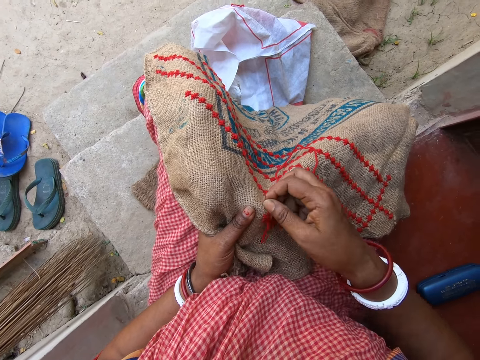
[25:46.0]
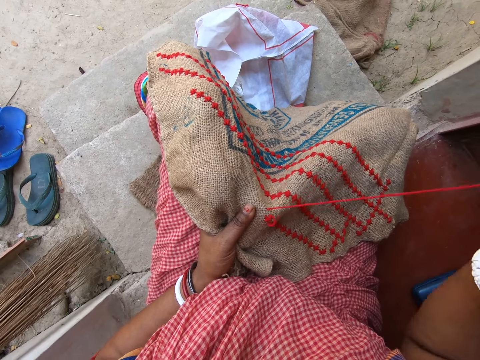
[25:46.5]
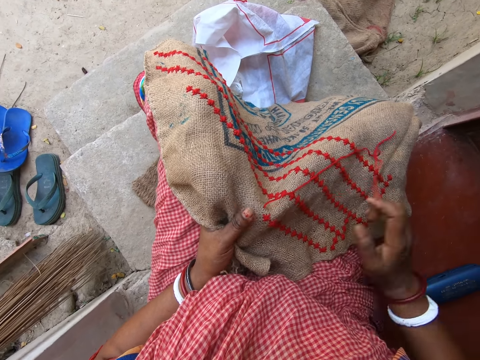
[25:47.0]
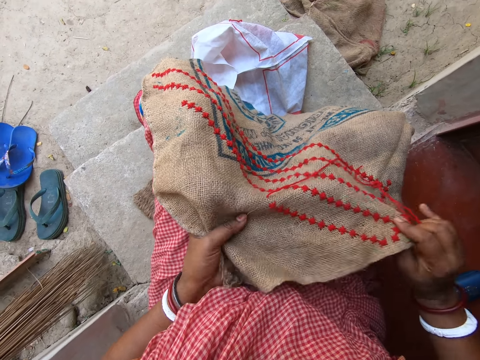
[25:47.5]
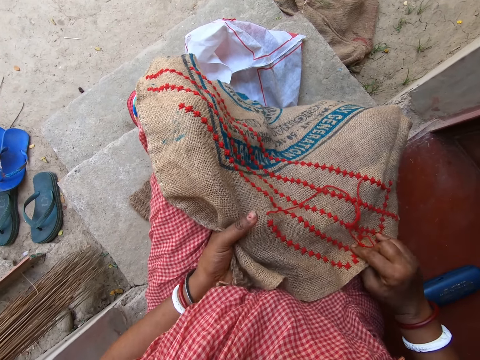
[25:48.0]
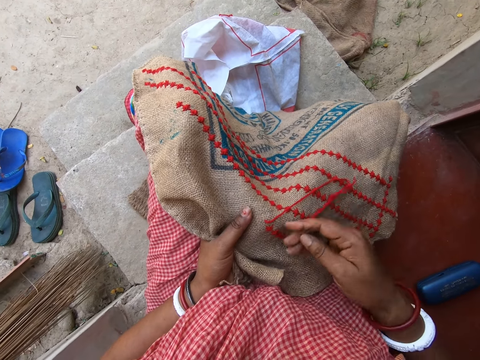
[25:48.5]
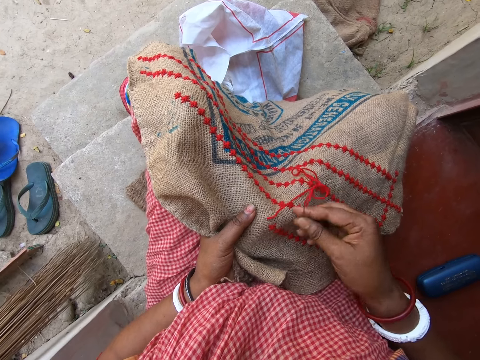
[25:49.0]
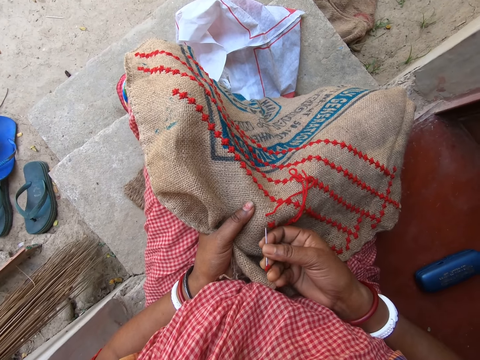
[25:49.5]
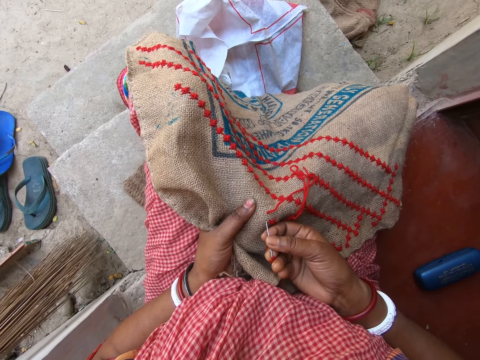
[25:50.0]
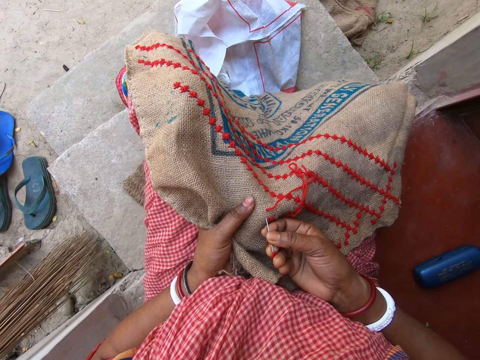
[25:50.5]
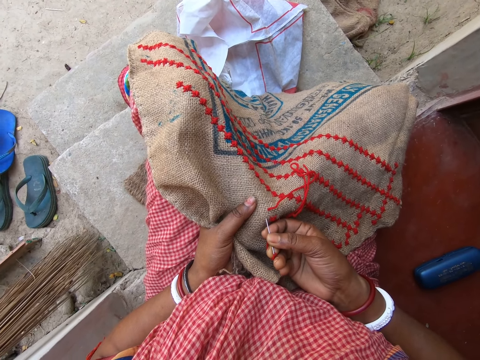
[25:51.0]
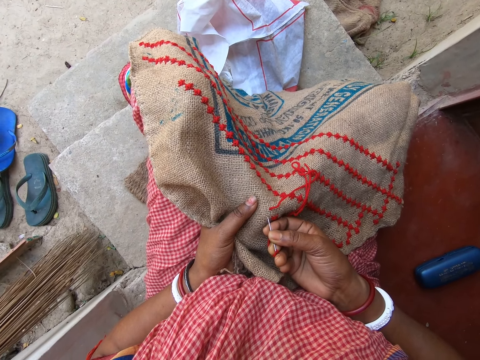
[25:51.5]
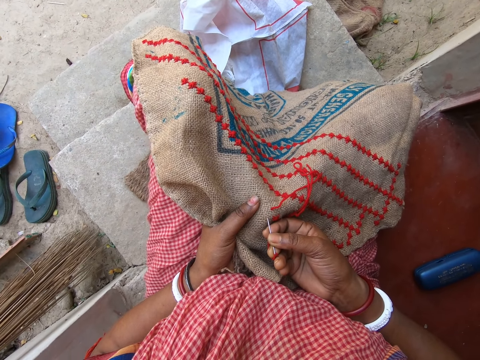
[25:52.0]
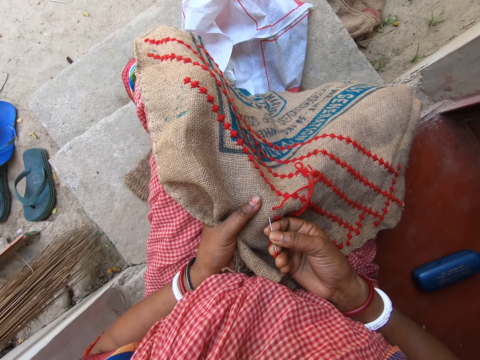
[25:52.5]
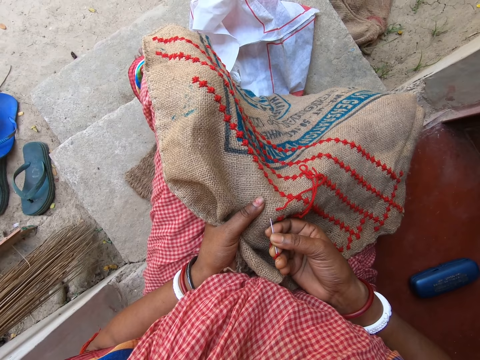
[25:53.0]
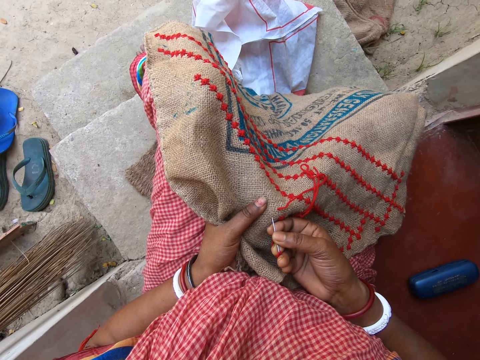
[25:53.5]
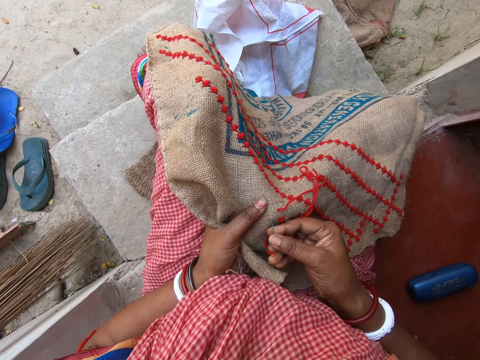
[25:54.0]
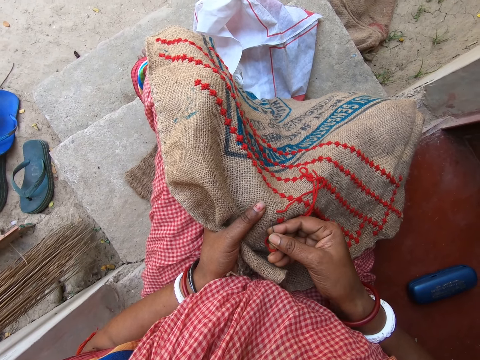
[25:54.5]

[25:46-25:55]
The camera wearer holds the fabric on her legs with both hands. She adjusts the fabric on her legs with both hands. She holds the fabric on her legs with her left hand. She dusts off the fabric on her legs with her right hand. She pushes the thread. She sews a pattern on the fabric with the threaded needle in her right hand.

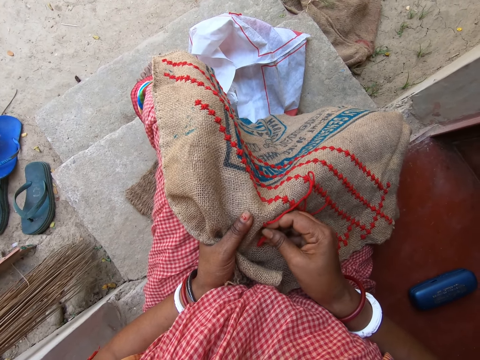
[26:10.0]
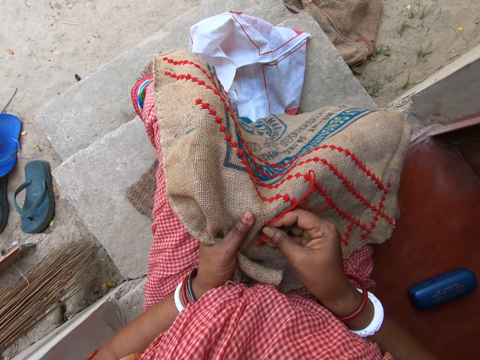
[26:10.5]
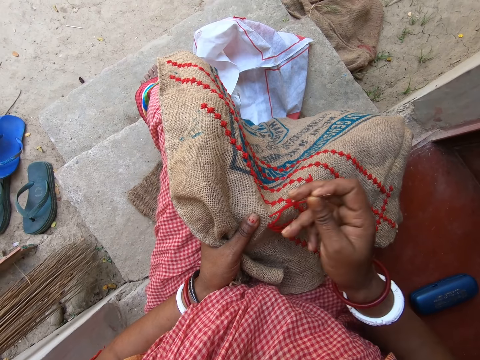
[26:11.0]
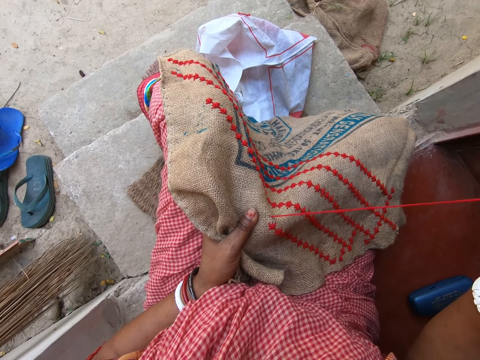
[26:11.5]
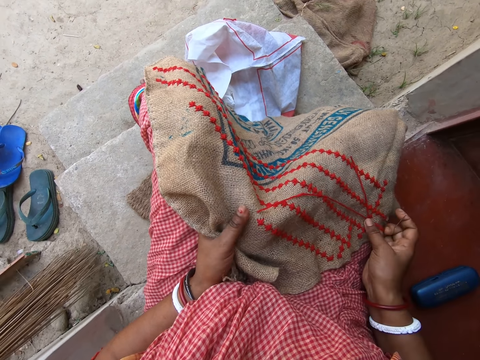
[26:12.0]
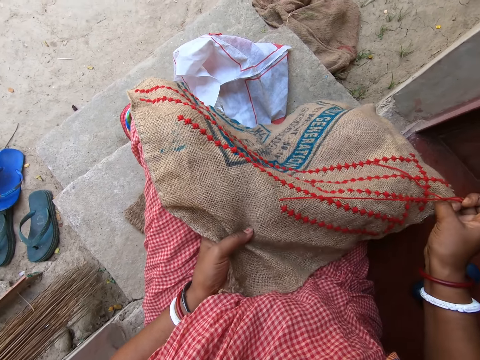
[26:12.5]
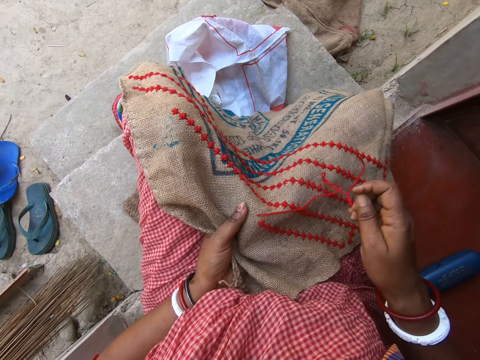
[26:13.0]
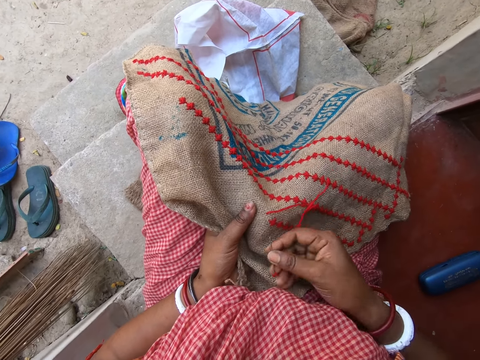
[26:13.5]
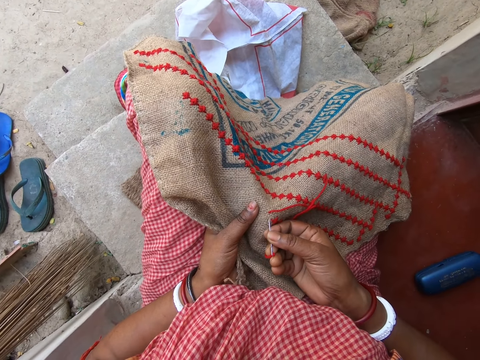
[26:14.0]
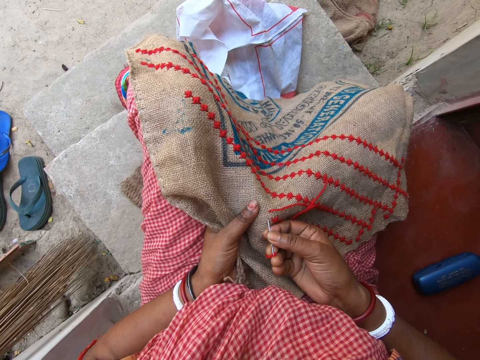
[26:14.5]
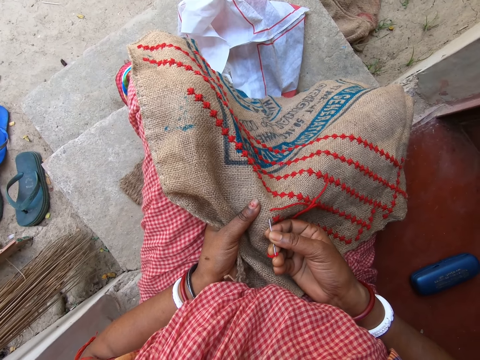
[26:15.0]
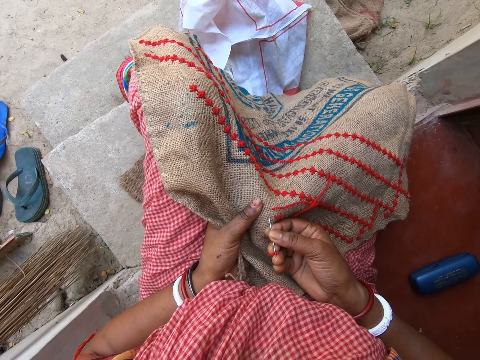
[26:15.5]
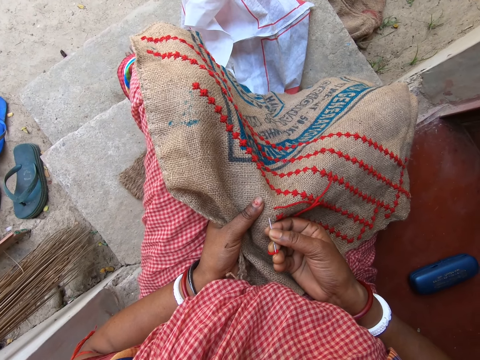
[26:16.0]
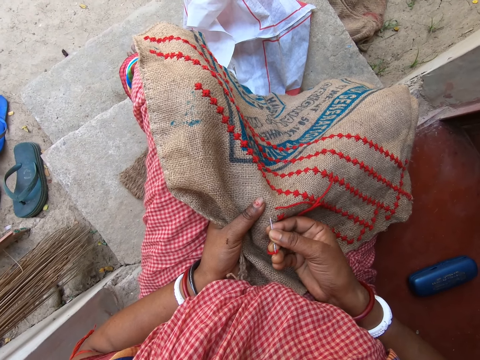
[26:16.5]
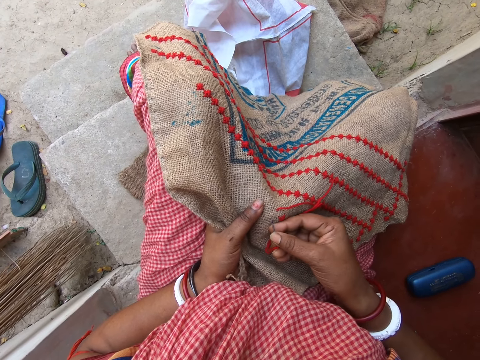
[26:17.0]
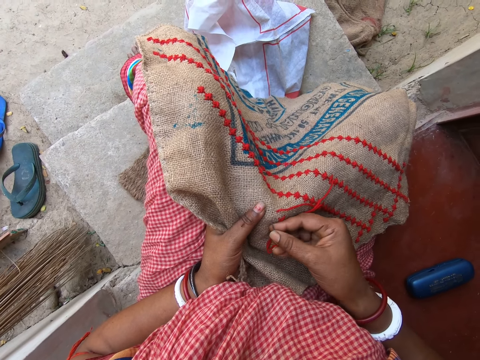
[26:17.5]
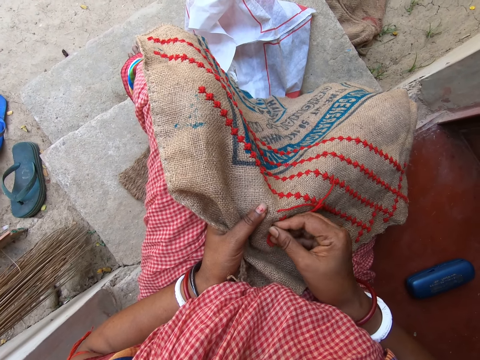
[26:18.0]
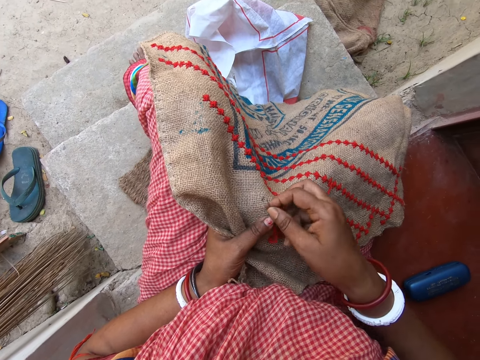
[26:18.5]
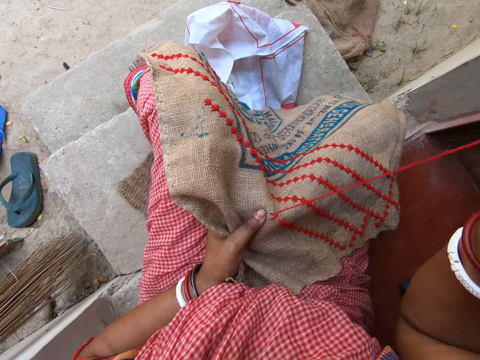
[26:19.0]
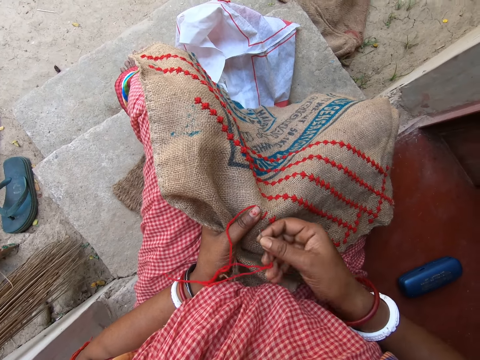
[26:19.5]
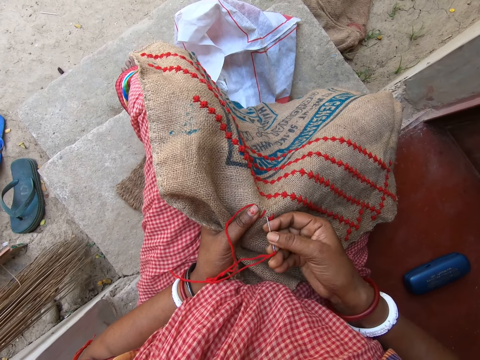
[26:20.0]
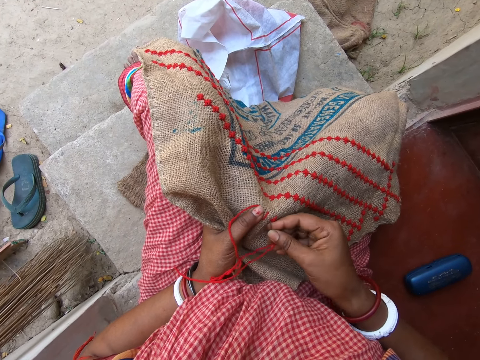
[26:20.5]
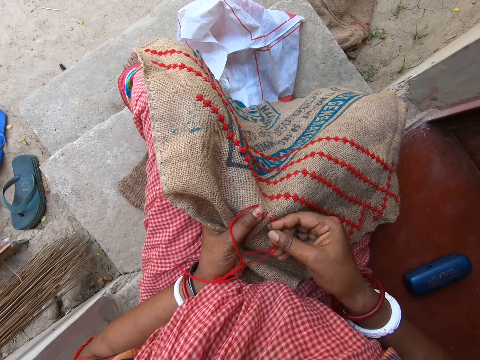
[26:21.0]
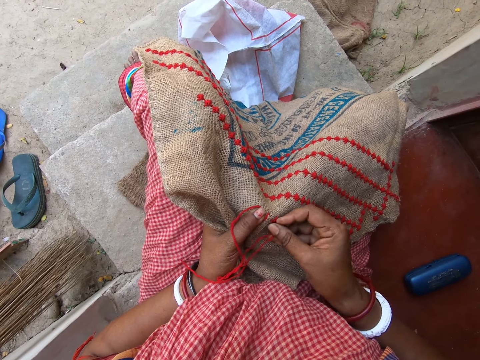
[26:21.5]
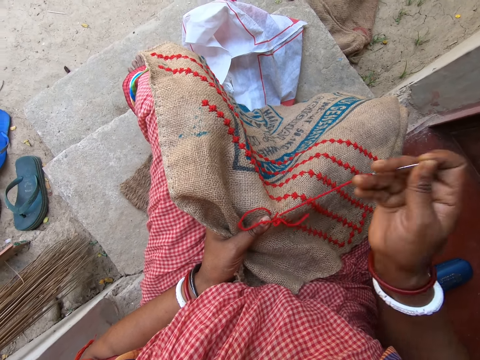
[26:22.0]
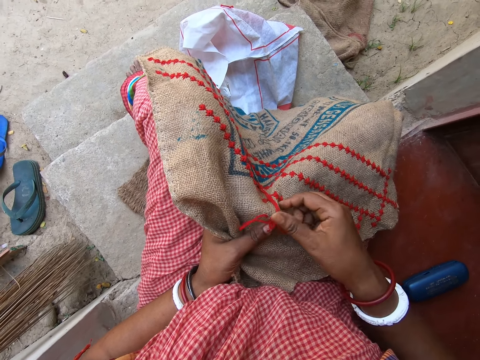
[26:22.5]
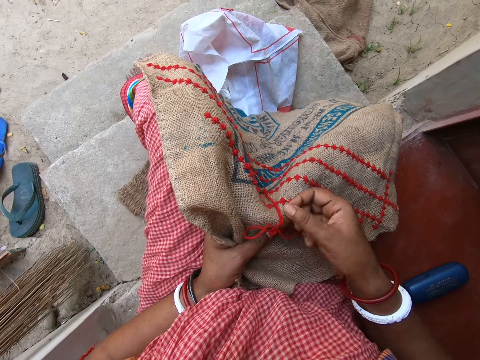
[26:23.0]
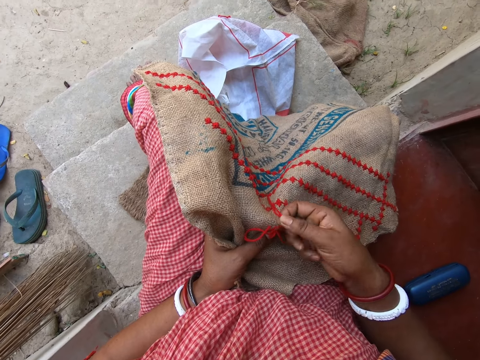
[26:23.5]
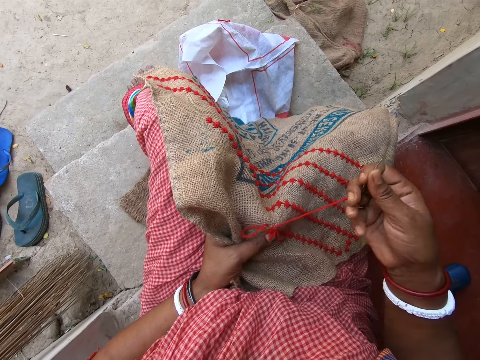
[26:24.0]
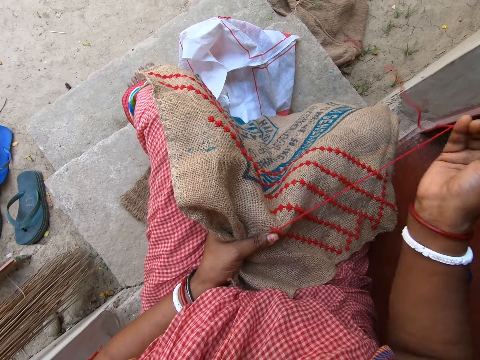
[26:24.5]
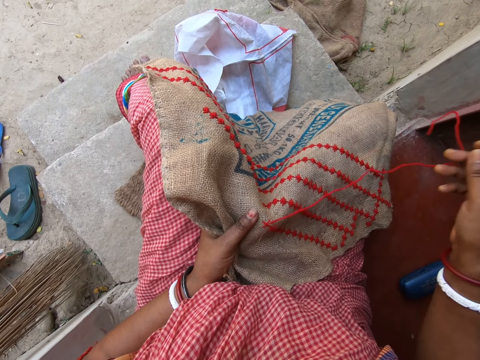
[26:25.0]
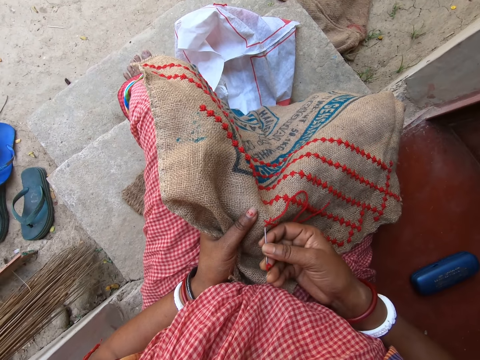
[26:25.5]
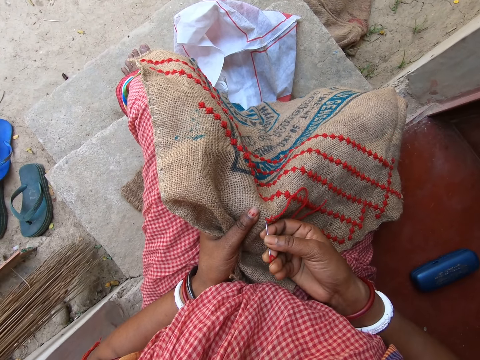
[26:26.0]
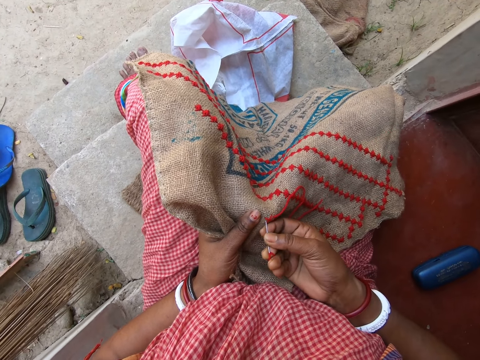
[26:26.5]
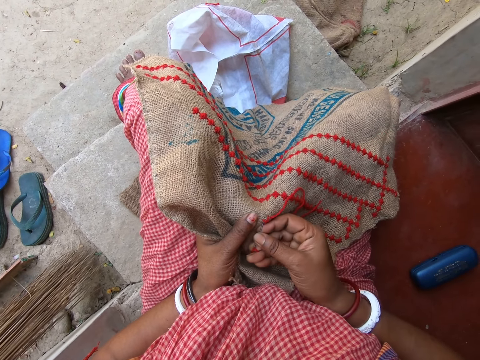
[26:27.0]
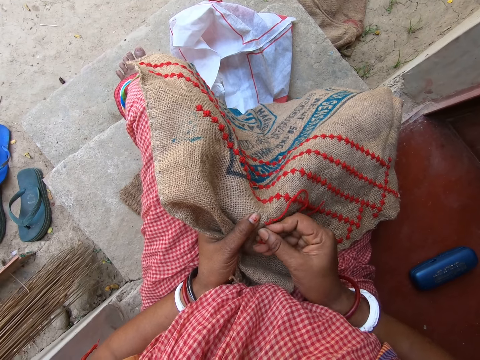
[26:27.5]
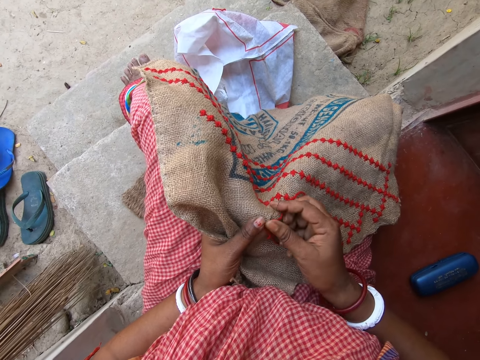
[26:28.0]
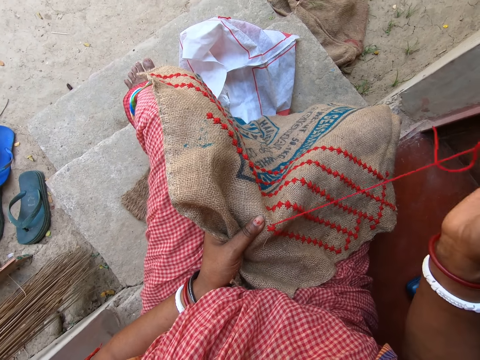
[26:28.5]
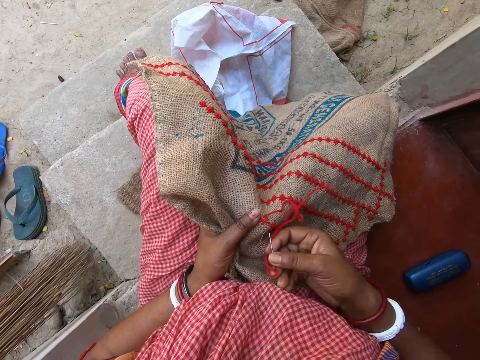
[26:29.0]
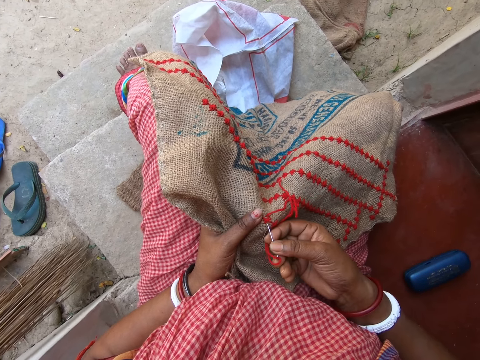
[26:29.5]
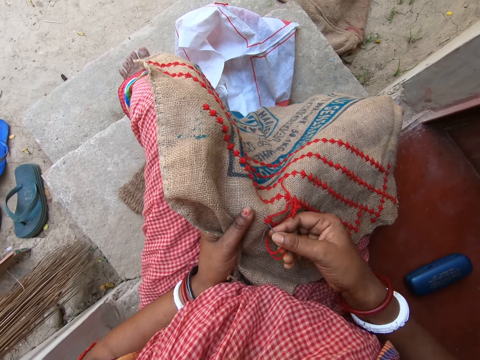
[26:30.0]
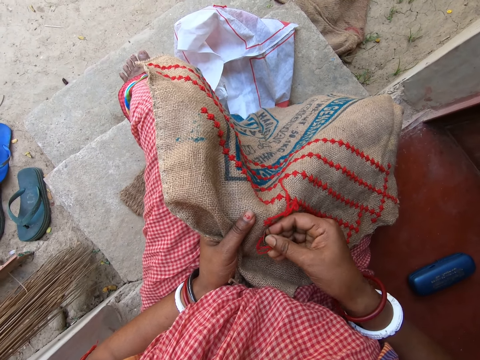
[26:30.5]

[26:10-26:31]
The camera wearer holds the fabric on her legs with both hands. She adjusts the fabric on her legs with both hands. She holds the fabric on her legs with her left hand. She sews a pattern on the fabric with the threaded needle in her right hand. She drops the threaded needle on the fabric with her right hand. She picks up the threaded needle from the fabric with her right hand. She pulls the threaded needle in the fabric with her right hand. She sews a pattern on the fabric with the threaded needle in her right hand.
